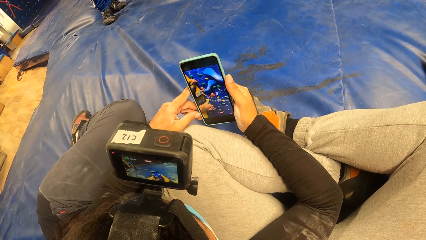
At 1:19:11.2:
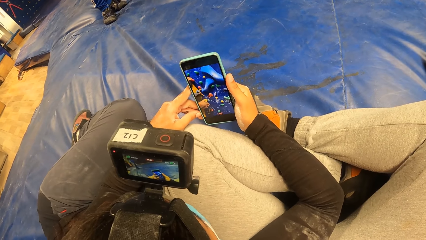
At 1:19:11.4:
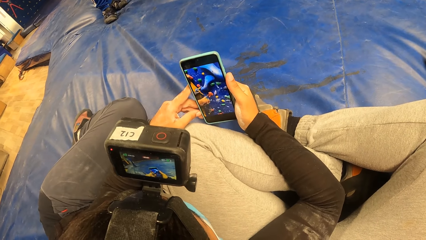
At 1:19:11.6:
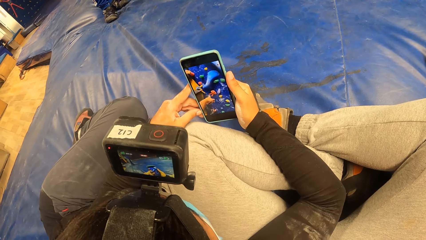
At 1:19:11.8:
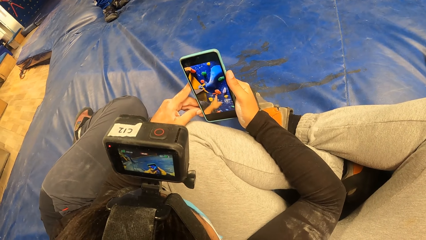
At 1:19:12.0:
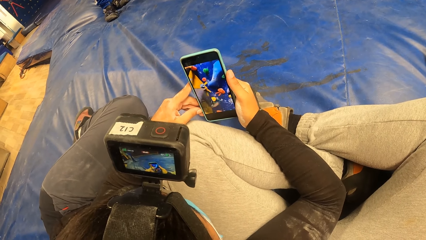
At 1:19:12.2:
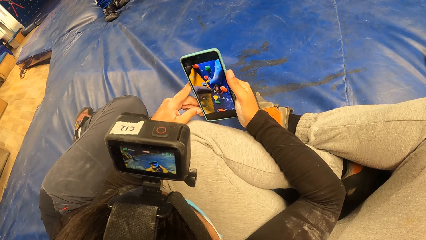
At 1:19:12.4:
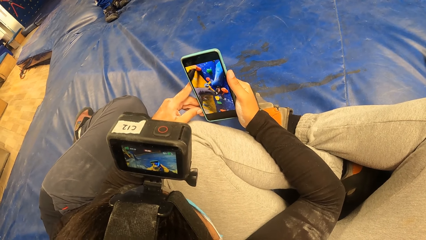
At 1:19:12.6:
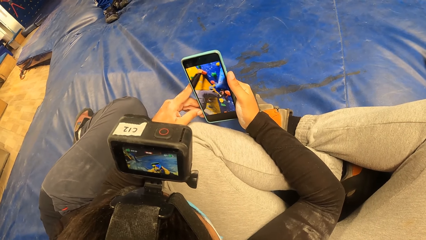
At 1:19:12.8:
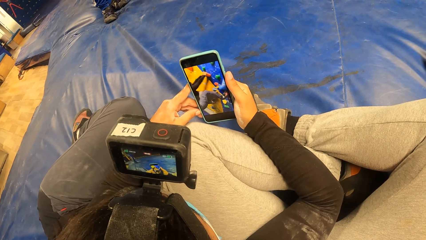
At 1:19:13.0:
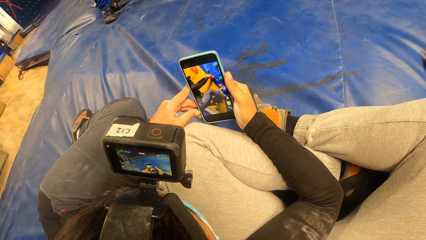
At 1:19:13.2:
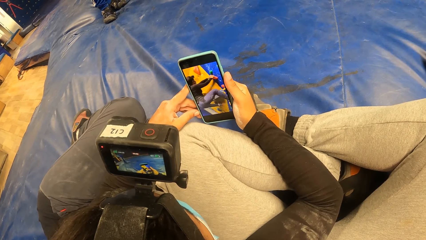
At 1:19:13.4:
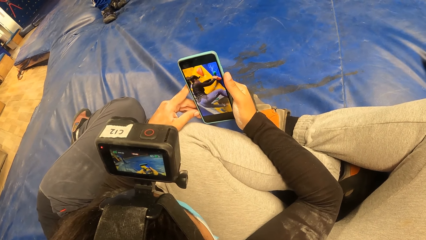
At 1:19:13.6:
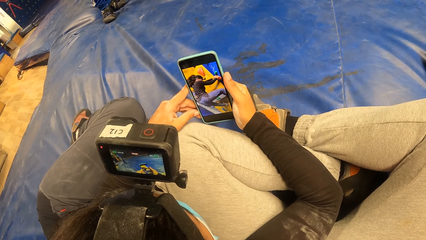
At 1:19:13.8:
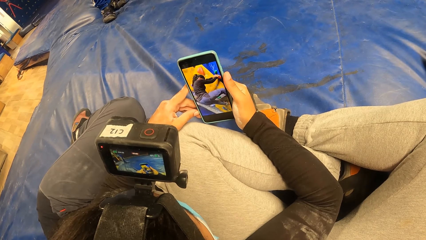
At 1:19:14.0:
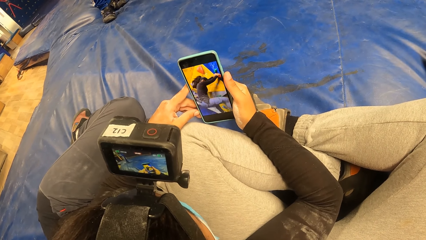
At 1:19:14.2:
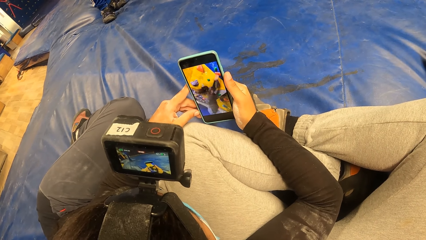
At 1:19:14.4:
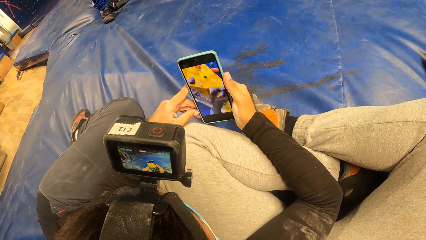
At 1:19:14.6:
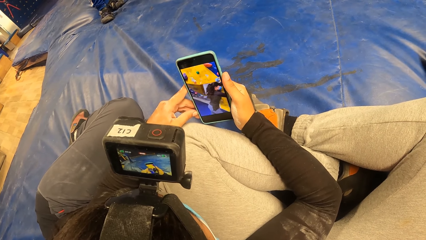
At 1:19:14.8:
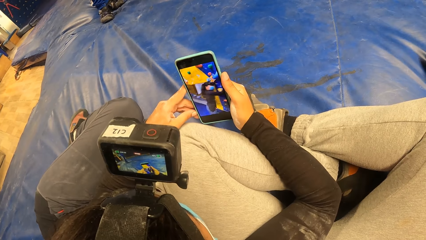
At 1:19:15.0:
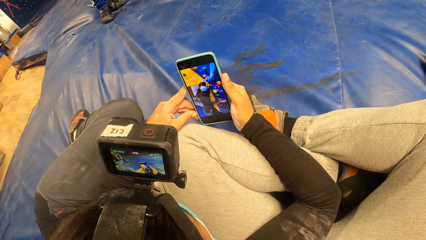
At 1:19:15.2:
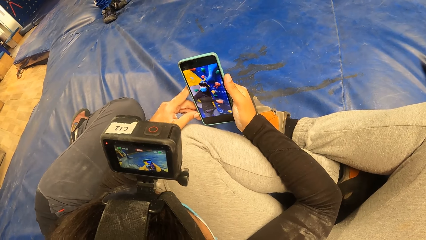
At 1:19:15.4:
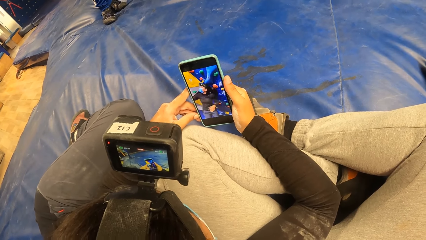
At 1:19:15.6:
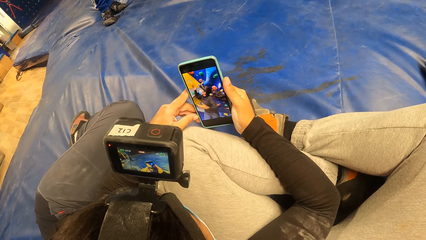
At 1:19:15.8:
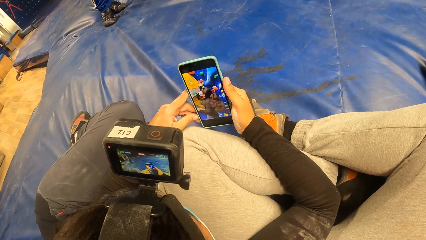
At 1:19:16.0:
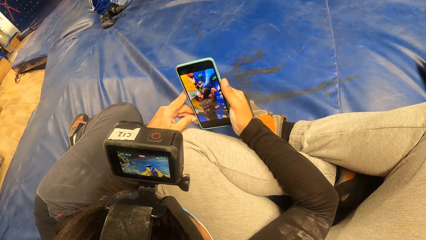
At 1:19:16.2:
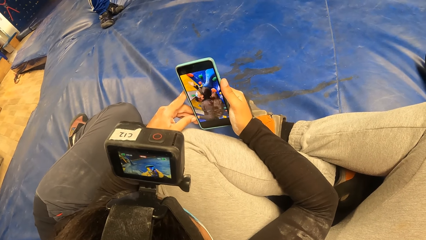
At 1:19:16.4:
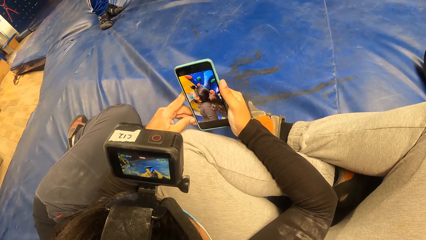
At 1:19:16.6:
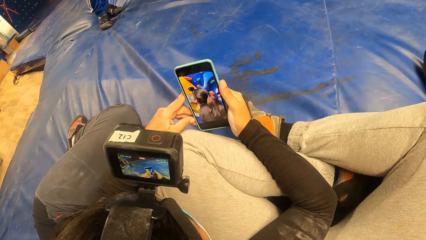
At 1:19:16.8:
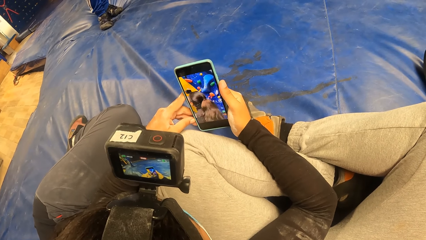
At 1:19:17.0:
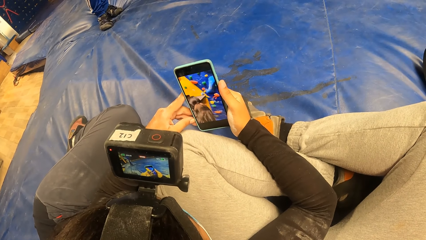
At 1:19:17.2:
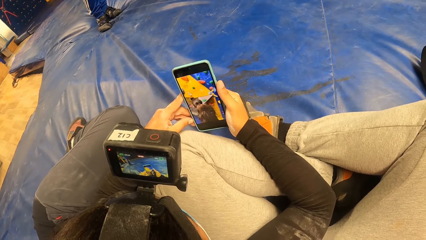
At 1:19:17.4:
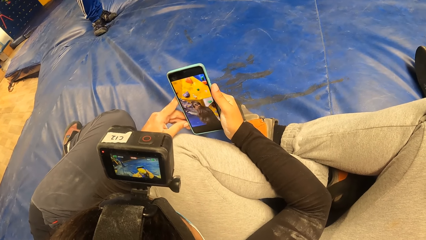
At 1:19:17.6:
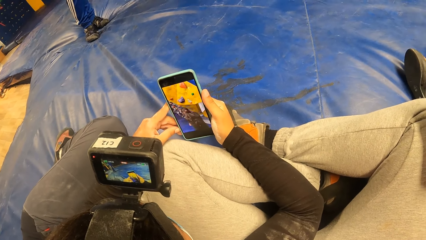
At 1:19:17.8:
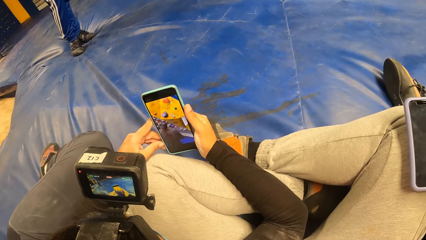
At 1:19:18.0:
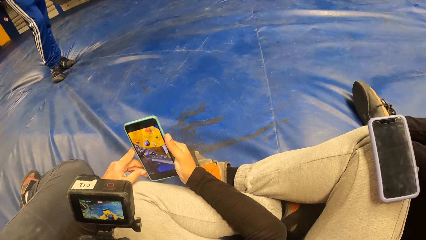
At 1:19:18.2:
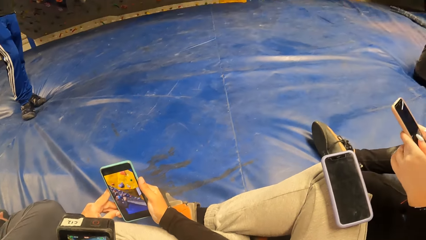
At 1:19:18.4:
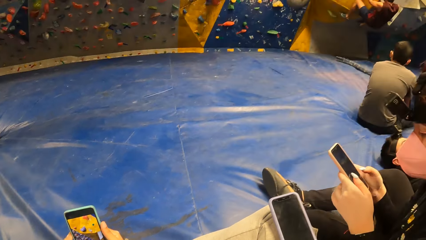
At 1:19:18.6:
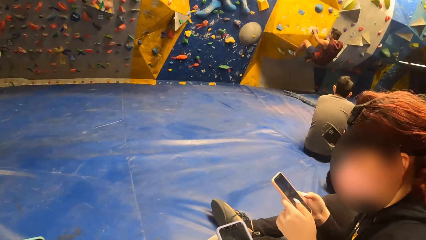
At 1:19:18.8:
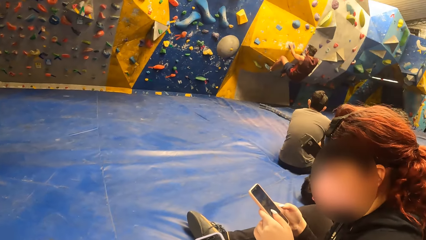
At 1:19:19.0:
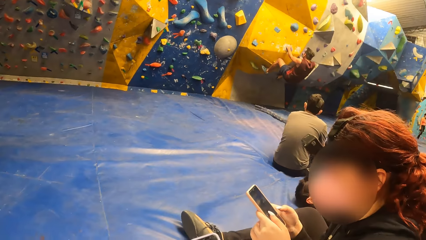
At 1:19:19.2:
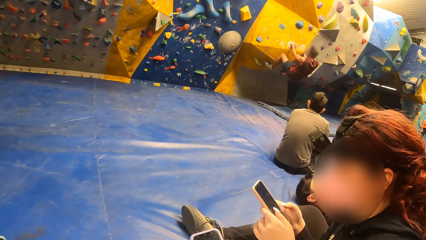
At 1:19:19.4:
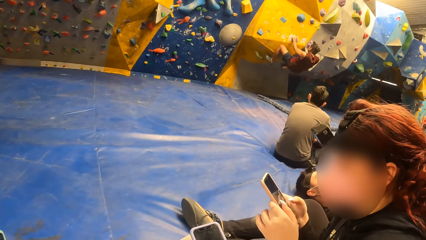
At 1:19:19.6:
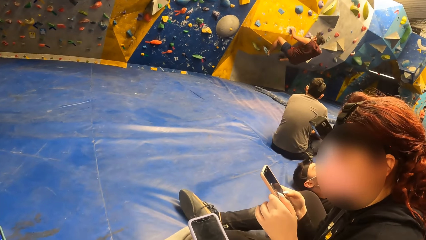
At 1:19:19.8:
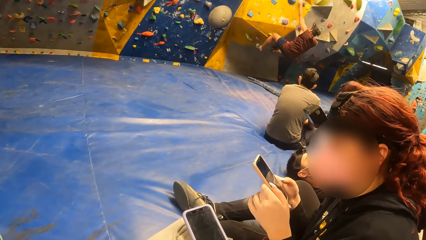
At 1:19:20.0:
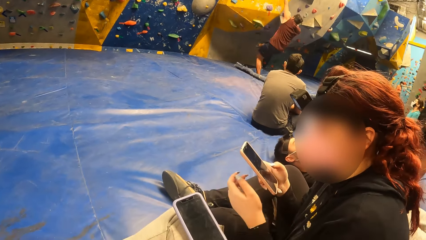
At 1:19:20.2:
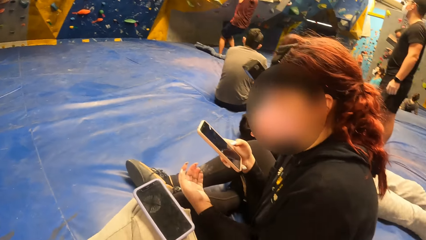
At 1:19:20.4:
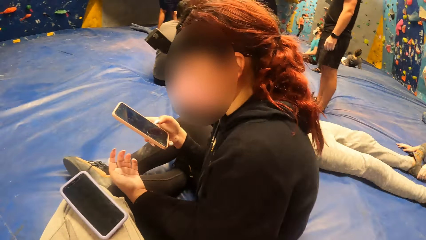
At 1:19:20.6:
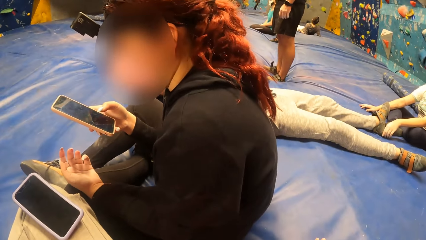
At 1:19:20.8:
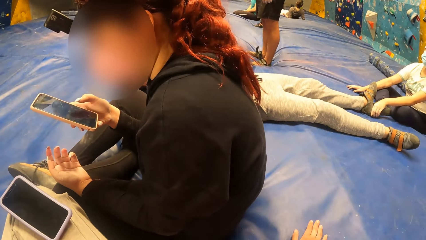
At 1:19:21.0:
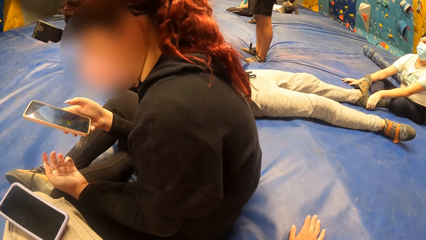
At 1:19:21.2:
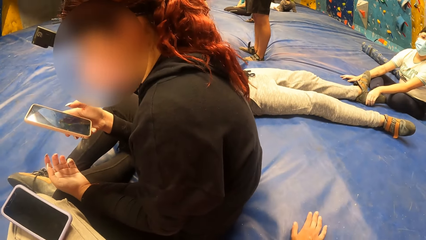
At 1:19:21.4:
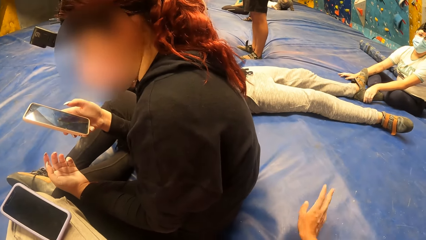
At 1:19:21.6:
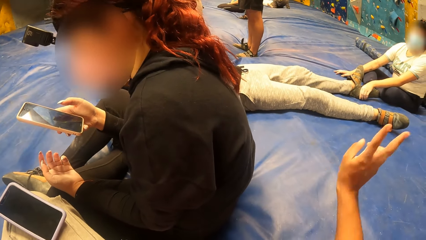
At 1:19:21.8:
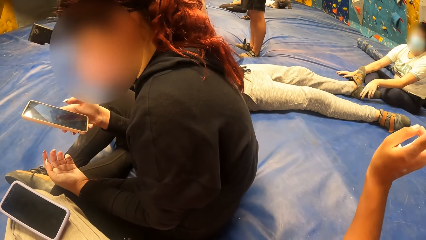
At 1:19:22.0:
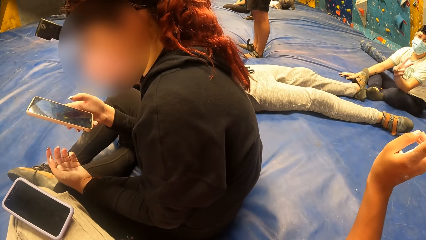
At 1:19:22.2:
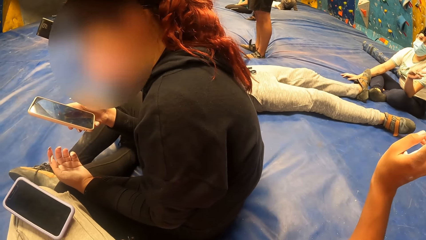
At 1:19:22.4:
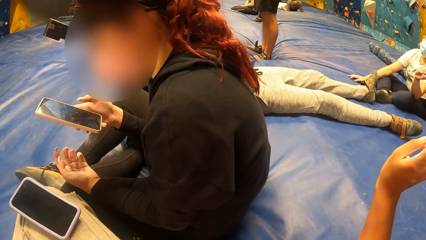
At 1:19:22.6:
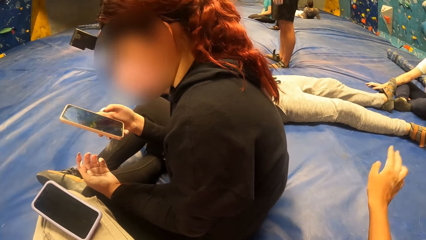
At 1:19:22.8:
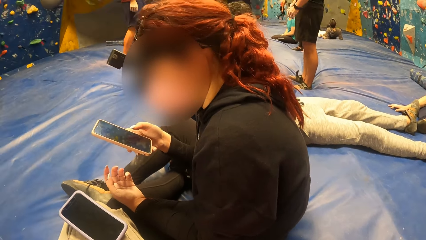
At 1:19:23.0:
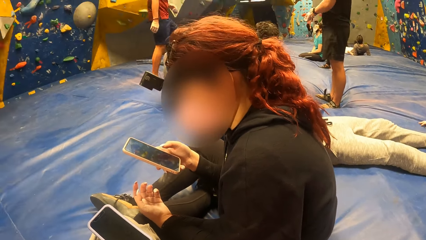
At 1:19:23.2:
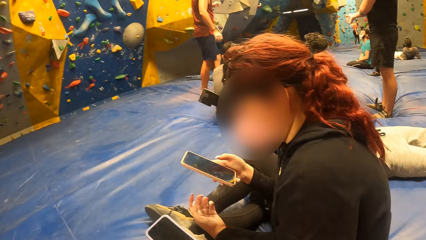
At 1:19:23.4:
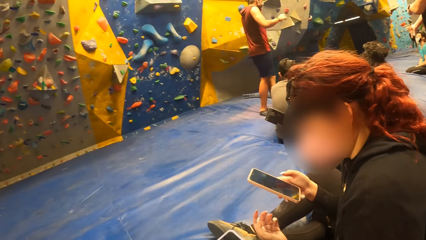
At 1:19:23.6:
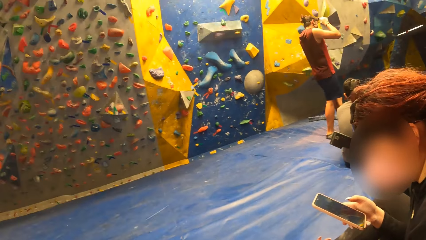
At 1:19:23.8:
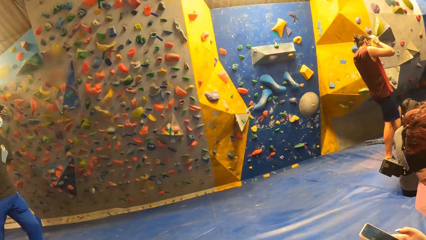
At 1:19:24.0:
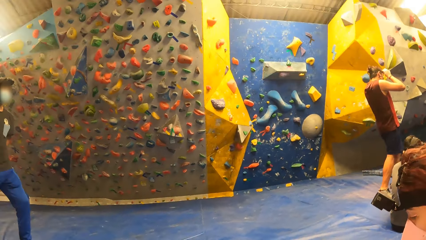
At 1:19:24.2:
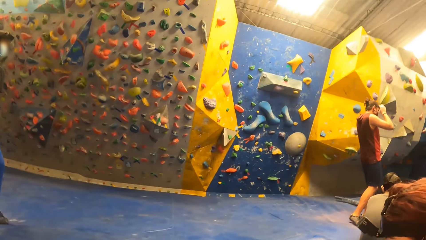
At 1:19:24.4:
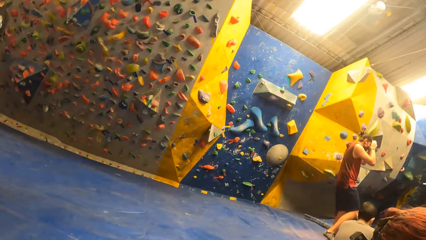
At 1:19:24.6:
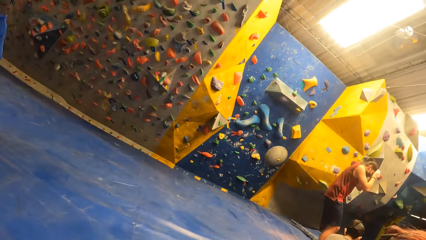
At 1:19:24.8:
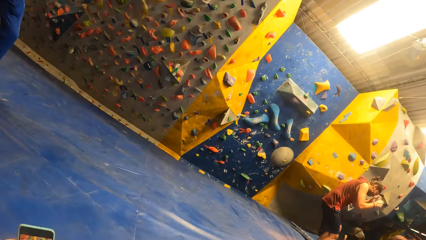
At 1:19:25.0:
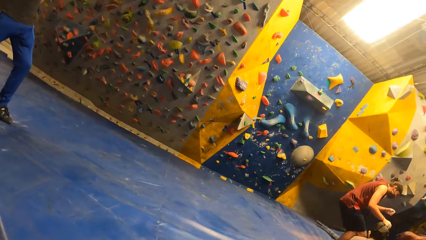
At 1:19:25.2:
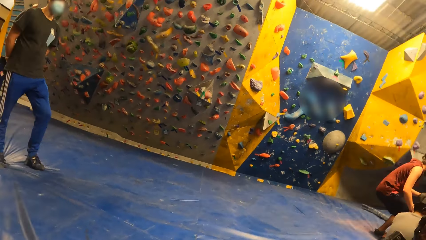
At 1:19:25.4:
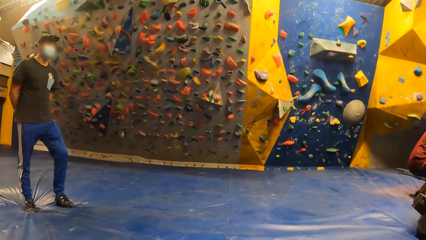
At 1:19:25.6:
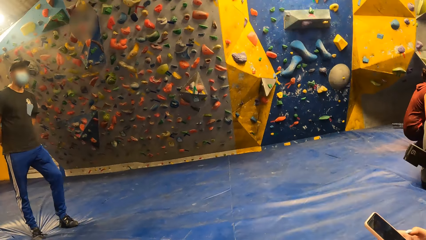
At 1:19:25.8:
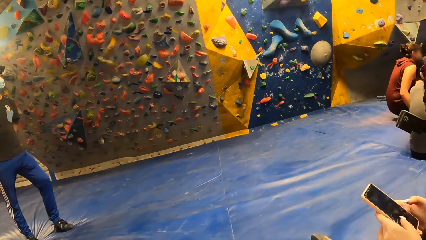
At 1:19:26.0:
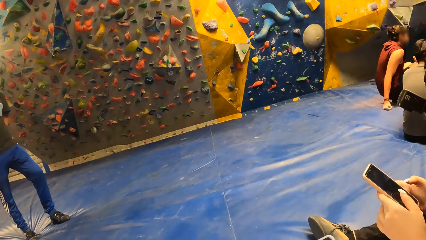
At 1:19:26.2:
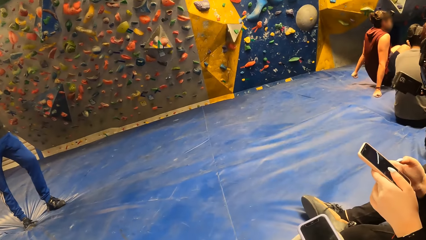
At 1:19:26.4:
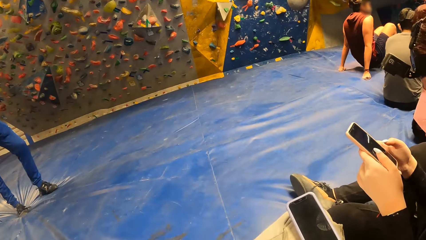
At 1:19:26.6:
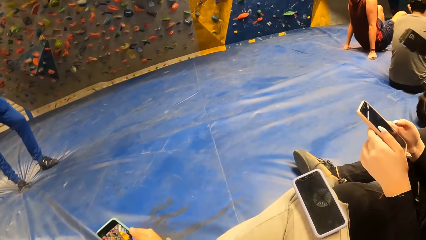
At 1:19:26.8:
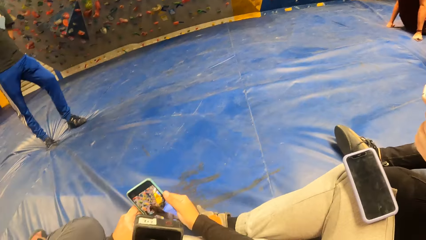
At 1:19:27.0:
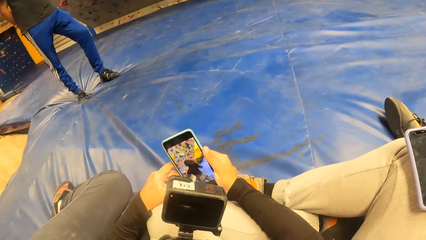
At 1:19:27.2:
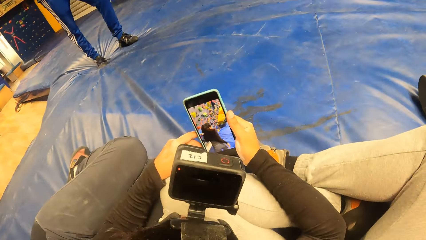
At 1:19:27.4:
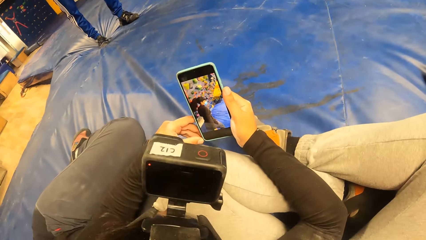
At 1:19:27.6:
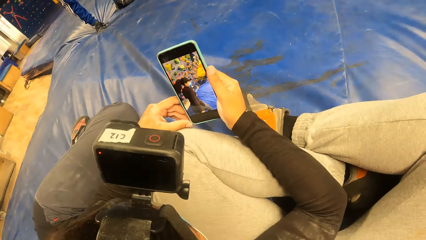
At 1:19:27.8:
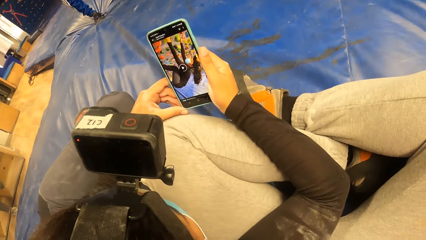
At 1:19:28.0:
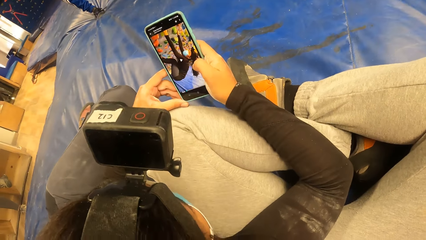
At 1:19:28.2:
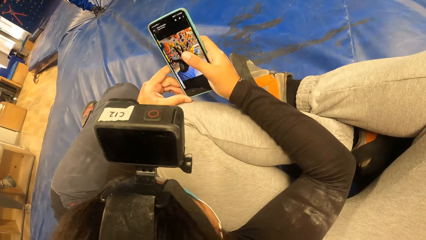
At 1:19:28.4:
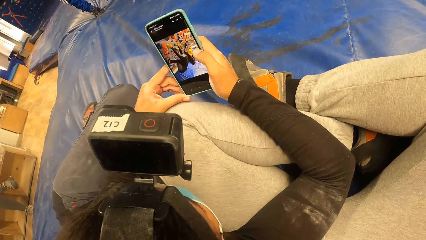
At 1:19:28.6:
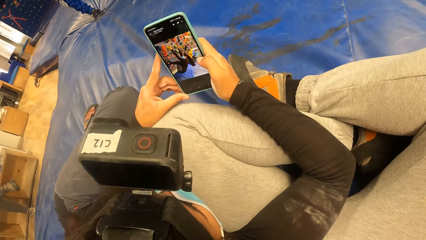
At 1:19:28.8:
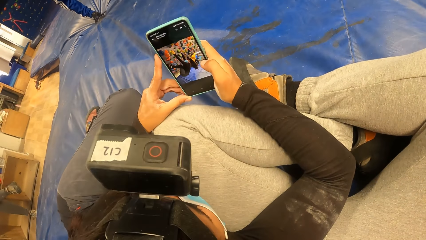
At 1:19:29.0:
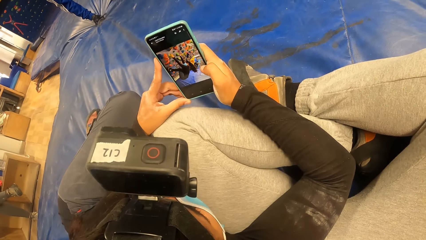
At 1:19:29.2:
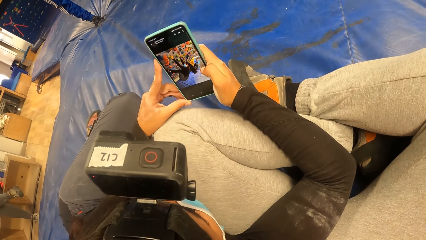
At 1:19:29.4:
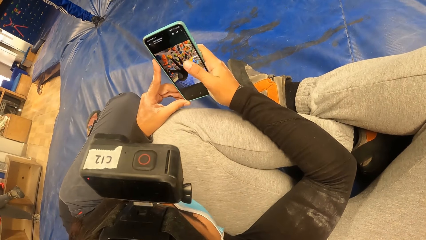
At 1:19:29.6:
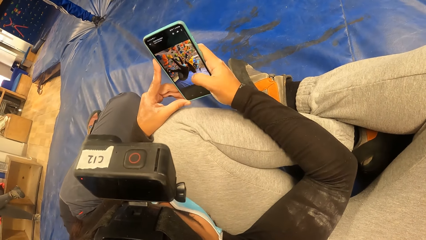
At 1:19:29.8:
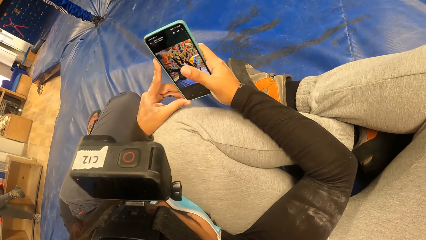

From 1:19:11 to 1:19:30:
The camera wearer looks around. They interact with a woman. They dialogue with the woman. They look around. Another person scrolls the phone.
